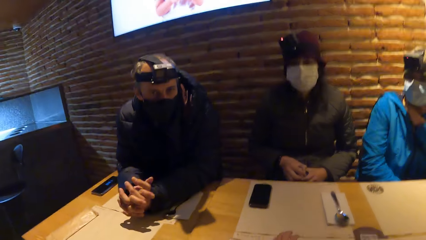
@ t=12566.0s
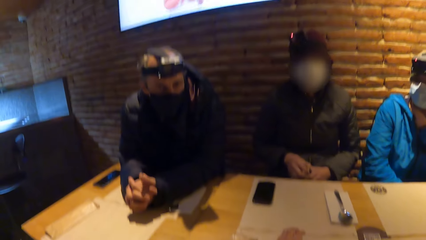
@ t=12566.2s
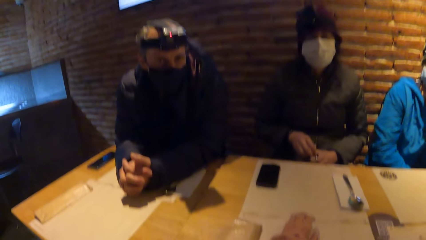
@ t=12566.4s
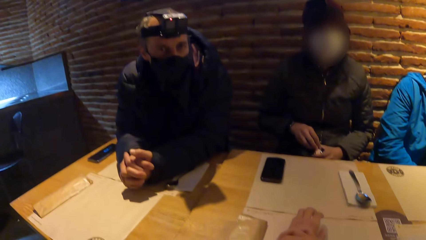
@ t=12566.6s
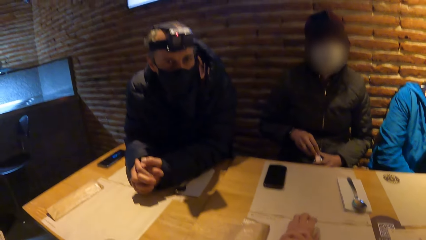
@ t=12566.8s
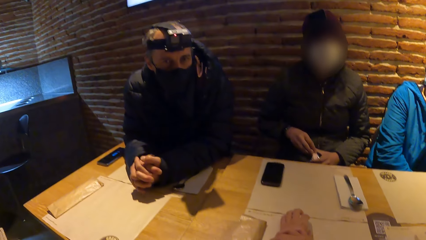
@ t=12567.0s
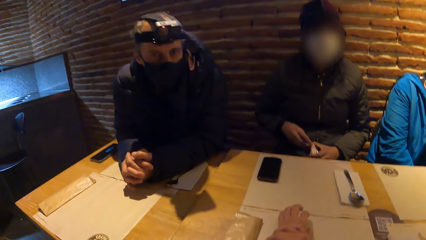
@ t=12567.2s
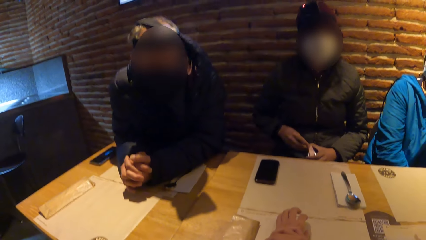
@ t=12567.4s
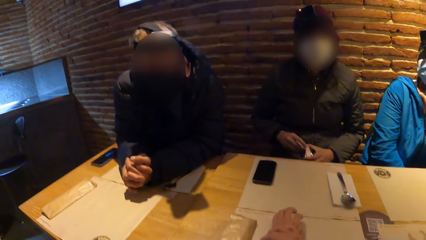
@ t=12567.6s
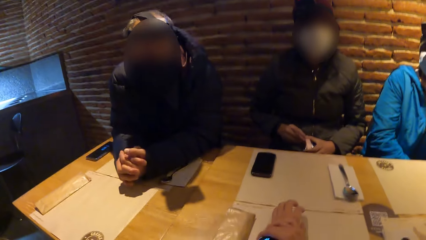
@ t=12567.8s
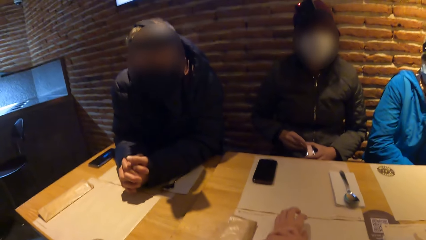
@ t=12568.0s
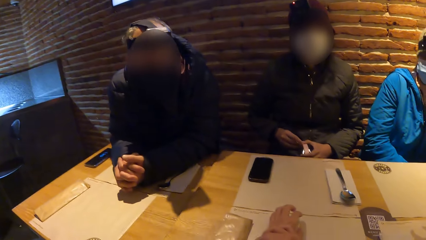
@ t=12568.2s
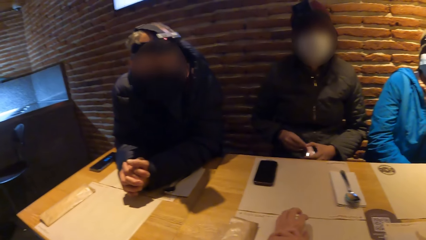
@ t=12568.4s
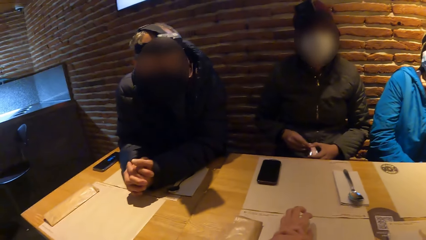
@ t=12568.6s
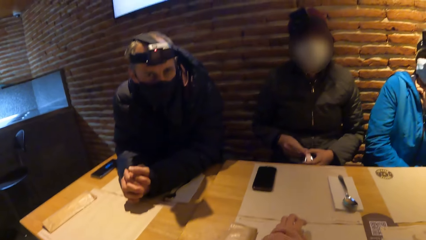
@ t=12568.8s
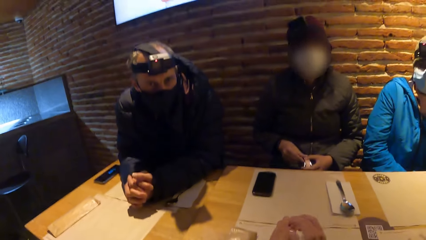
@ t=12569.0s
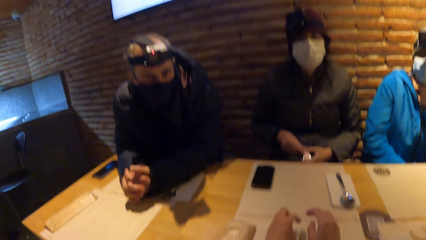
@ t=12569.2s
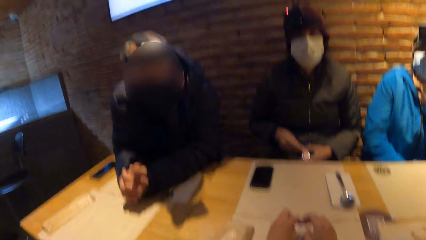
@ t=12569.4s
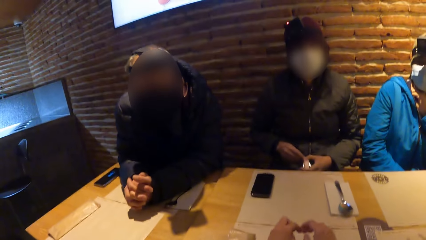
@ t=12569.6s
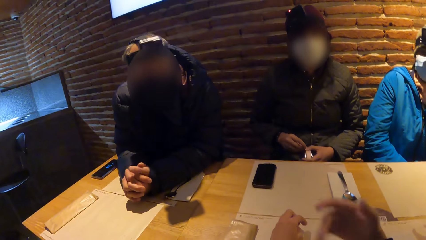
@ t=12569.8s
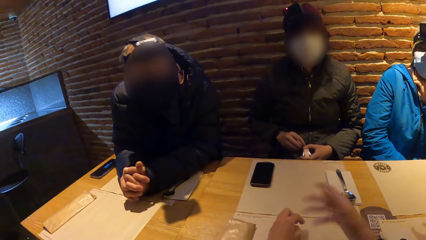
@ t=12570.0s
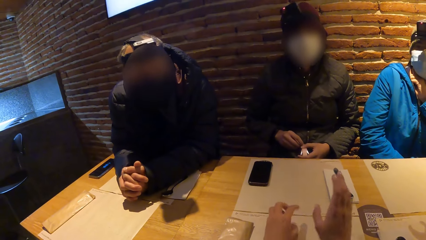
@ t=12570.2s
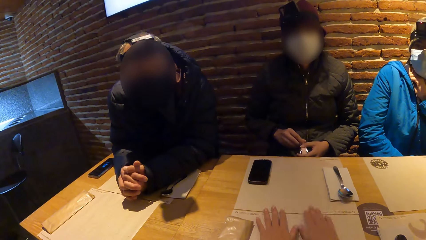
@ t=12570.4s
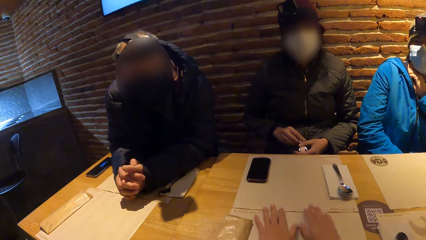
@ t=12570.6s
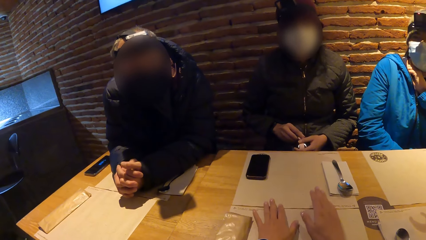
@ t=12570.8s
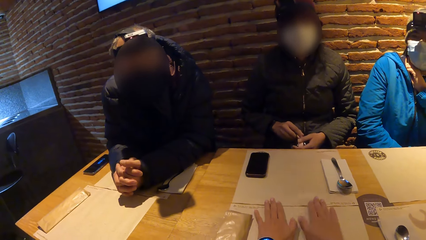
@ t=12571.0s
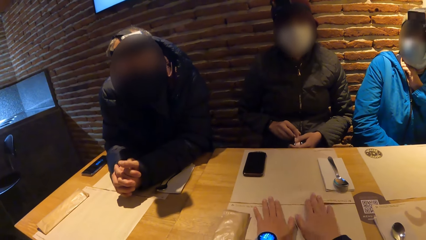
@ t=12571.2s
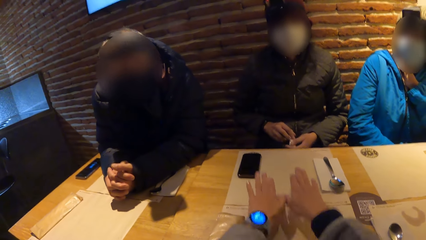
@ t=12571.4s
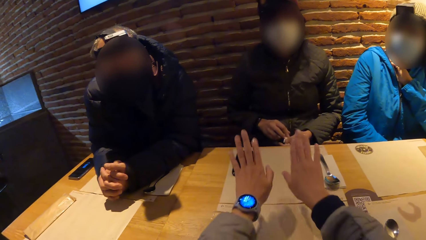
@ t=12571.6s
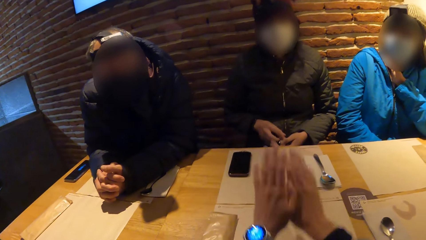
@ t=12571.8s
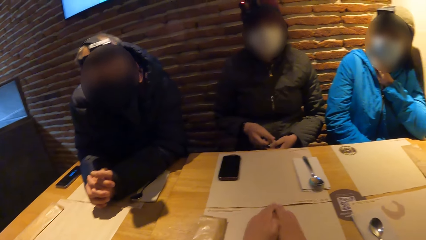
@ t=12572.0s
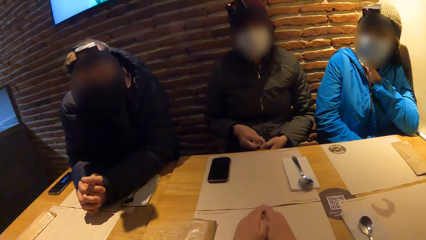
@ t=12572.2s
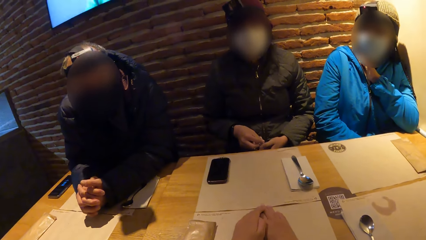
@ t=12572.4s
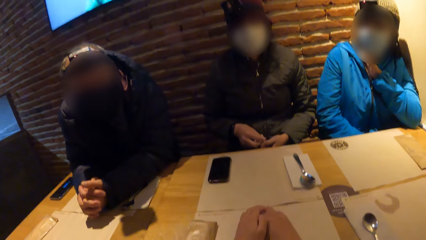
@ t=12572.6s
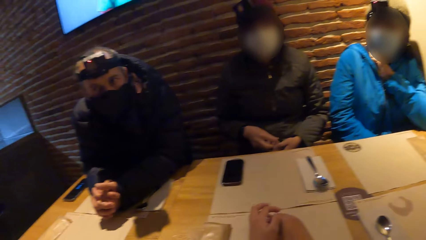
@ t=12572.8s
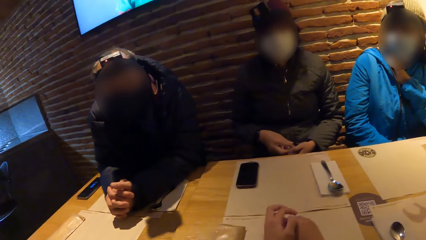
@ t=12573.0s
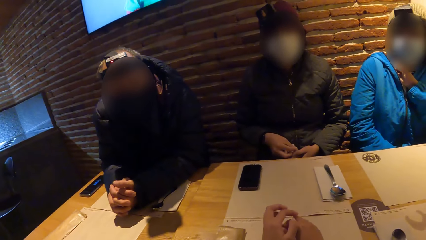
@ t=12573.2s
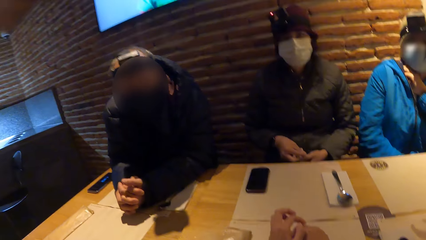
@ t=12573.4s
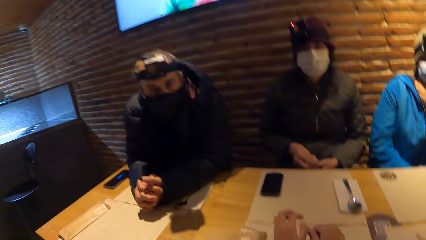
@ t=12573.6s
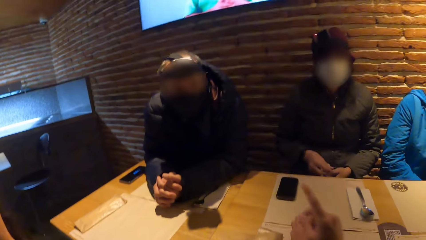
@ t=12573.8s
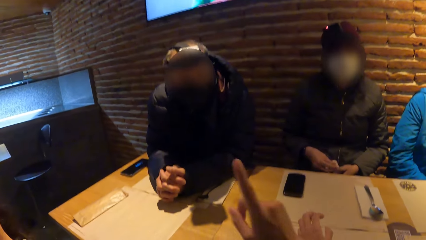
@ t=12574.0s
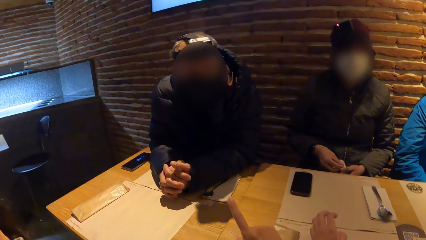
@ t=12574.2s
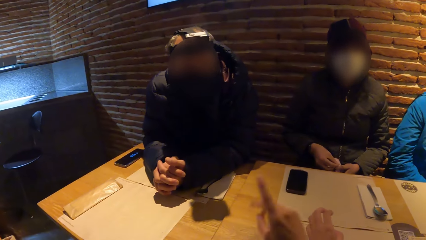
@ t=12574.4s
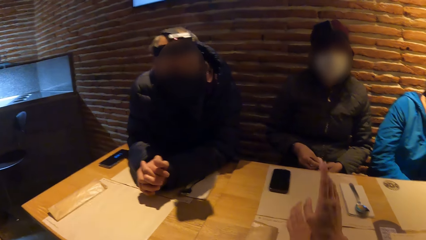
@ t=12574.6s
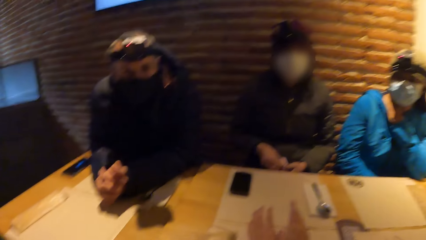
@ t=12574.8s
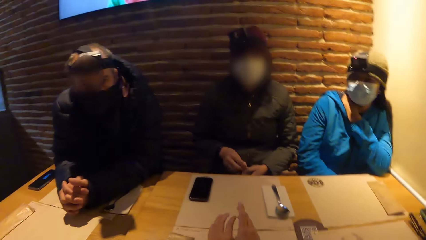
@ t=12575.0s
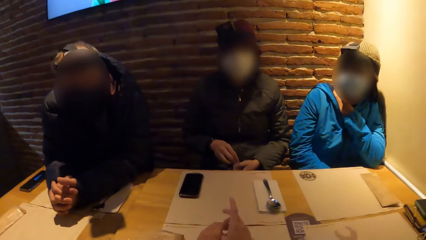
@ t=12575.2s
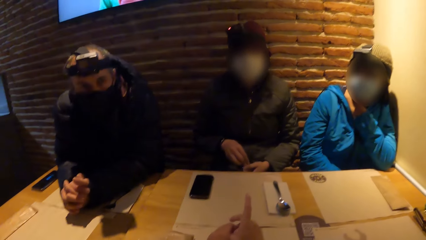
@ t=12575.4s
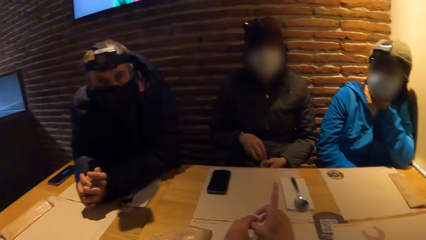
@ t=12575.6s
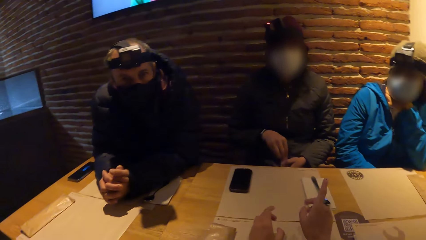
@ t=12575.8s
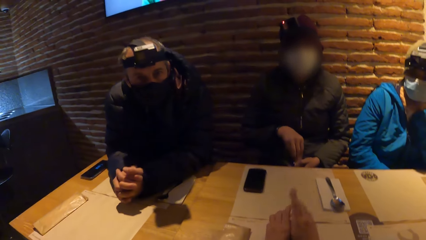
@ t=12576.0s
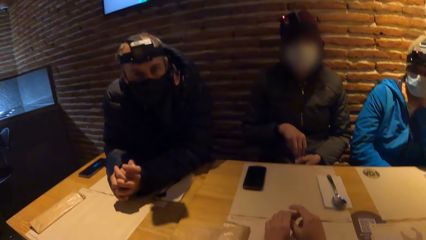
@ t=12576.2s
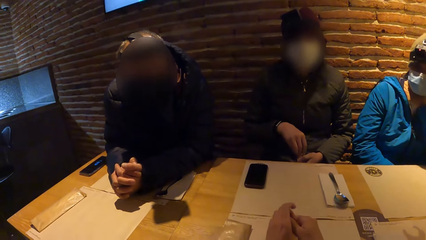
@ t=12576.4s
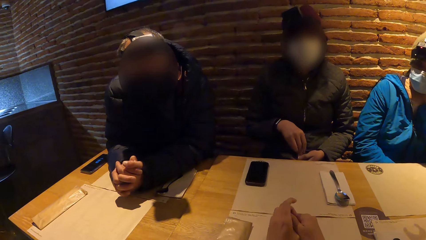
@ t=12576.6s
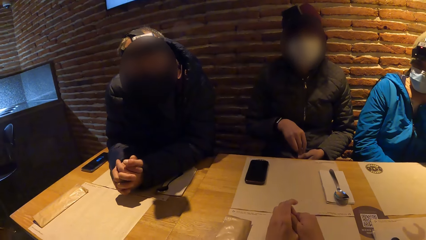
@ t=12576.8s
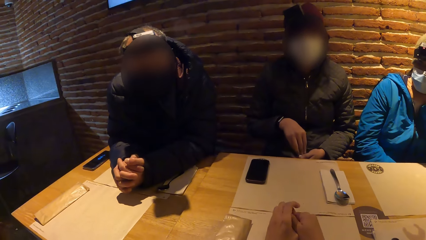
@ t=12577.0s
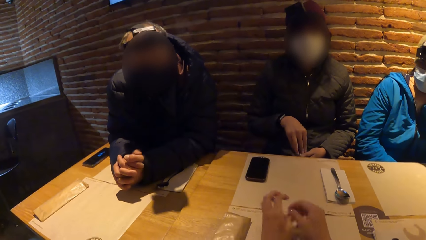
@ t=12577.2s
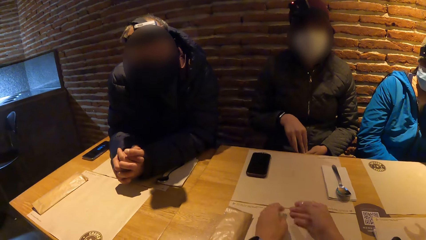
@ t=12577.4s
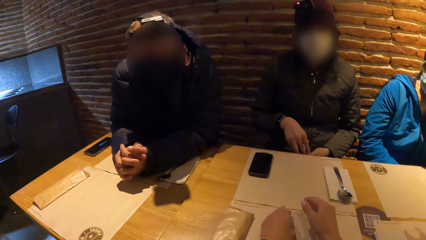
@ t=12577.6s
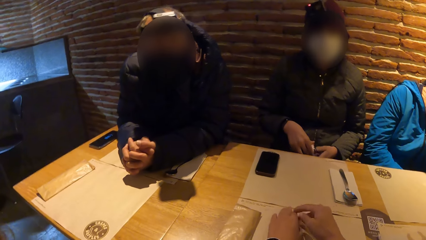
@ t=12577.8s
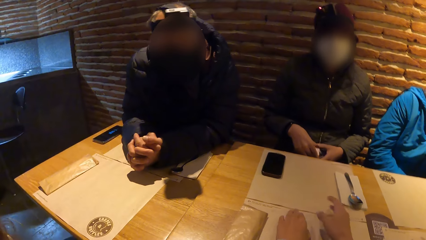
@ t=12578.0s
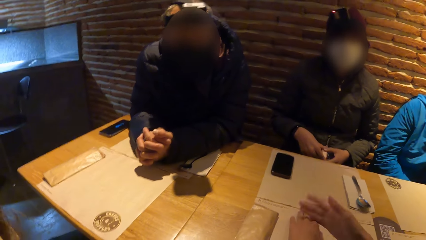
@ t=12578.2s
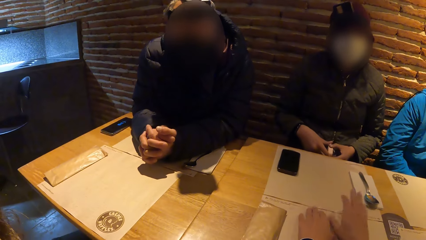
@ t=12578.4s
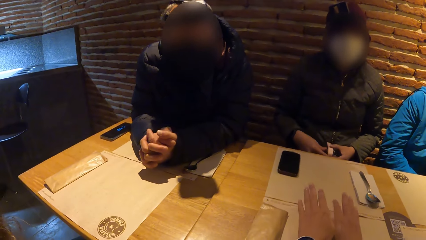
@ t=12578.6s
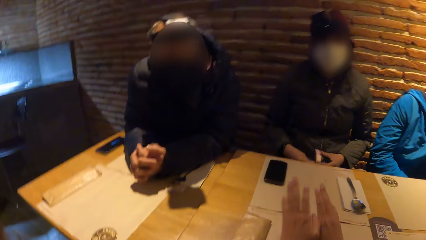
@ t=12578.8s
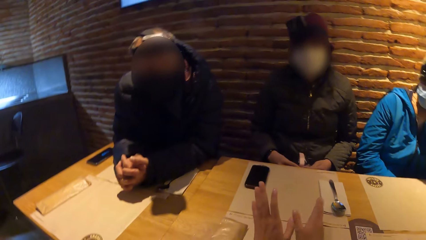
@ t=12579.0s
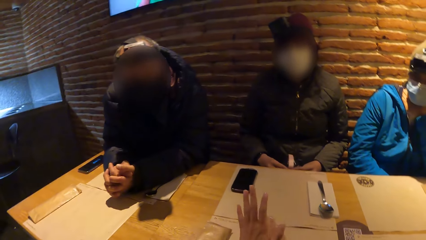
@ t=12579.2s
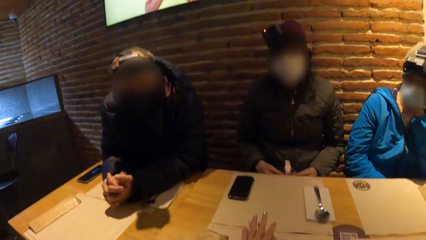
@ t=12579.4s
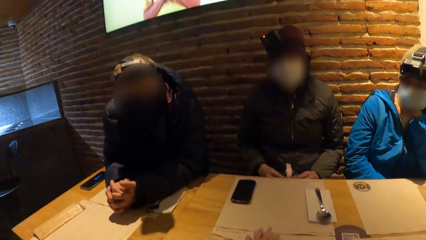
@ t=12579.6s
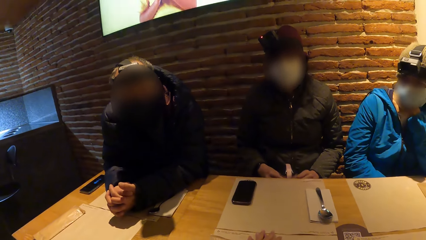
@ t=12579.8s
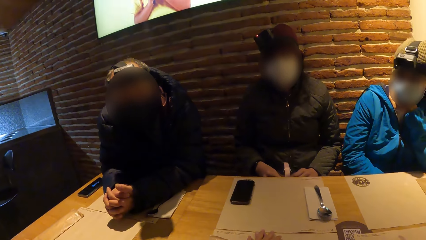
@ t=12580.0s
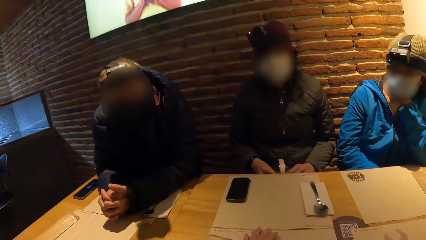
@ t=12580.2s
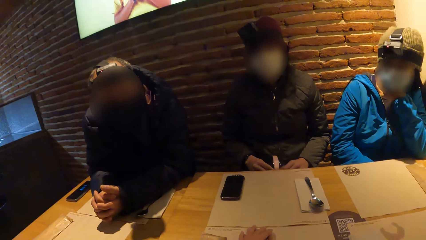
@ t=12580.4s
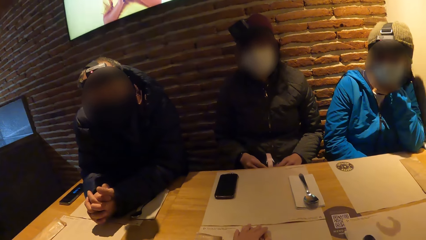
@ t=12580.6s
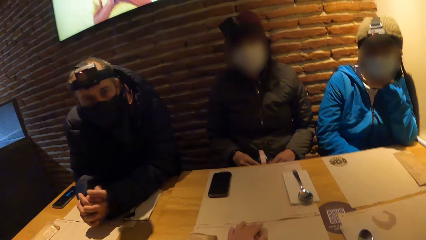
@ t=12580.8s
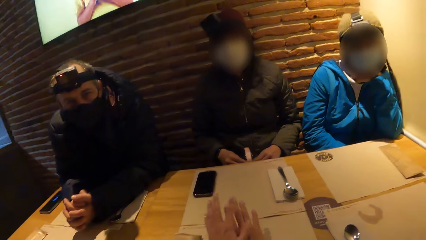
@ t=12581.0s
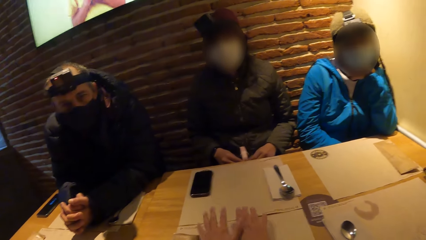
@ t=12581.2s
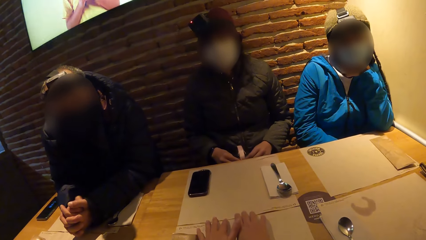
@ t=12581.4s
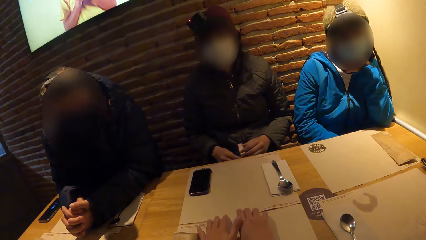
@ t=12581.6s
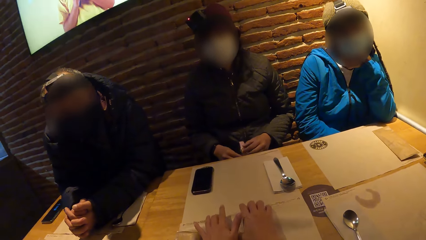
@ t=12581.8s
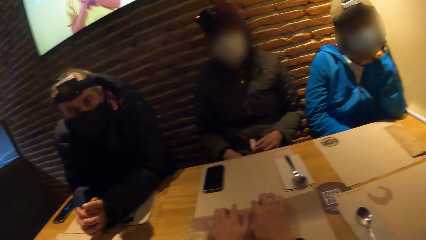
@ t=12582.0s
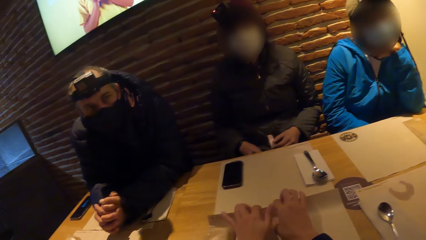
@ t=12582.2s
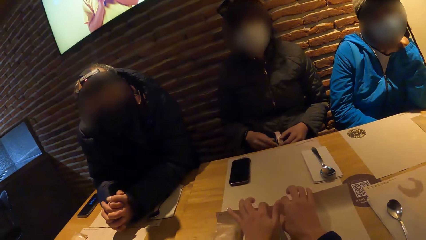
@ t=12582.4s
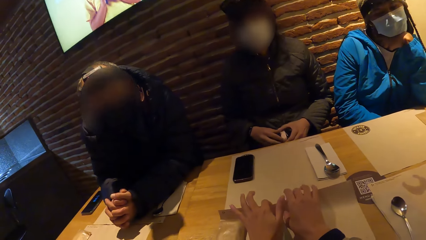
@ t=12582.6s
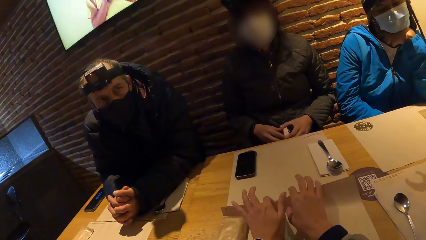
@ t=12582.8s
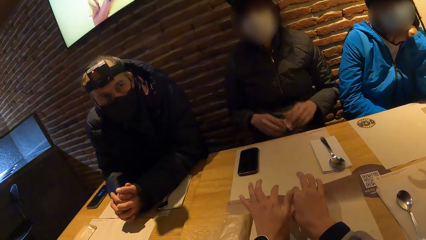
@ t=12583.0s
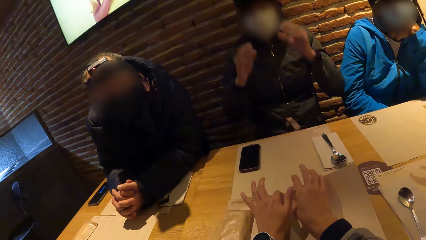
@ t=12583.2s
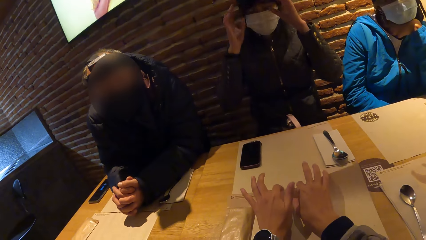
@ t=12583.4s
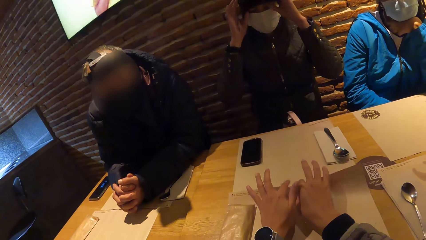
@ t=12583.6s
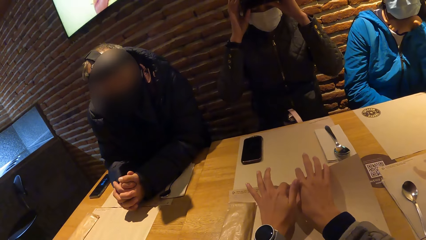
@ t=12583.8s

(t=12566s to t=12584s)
The camera wearer interacts with everyone on the table. They gesticulate with both hands on the table. They point at a man. They hold the paper on the table with both hands. They lift the paper.
